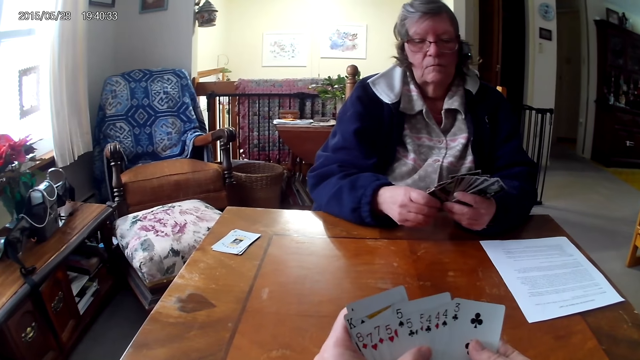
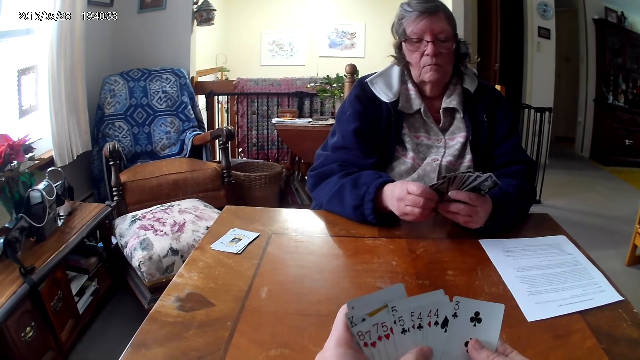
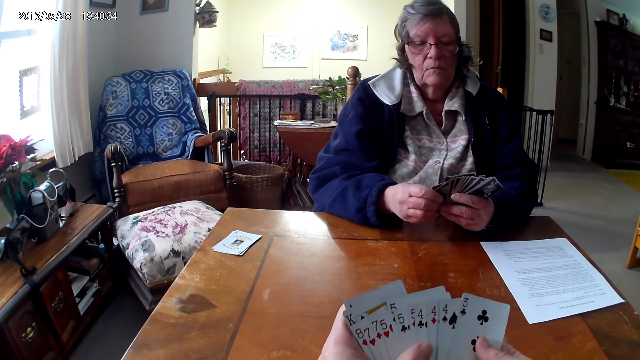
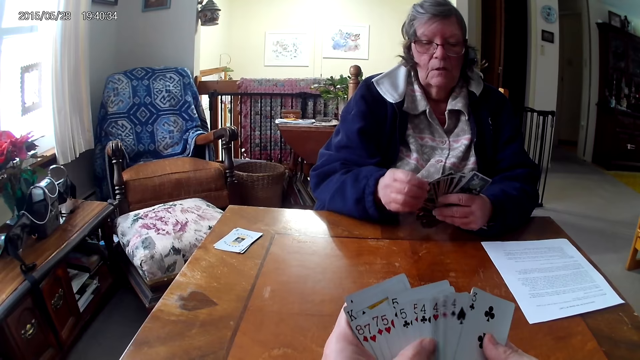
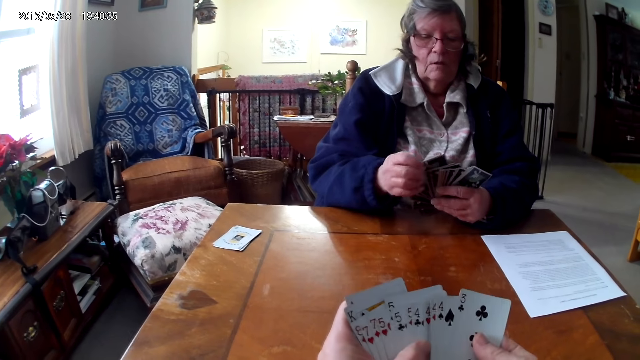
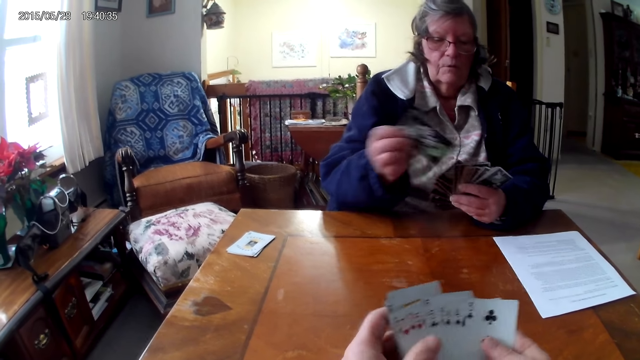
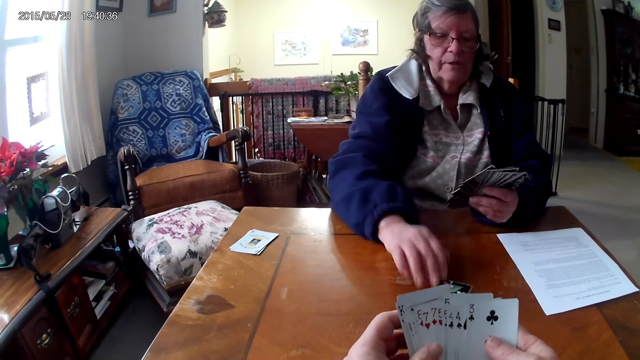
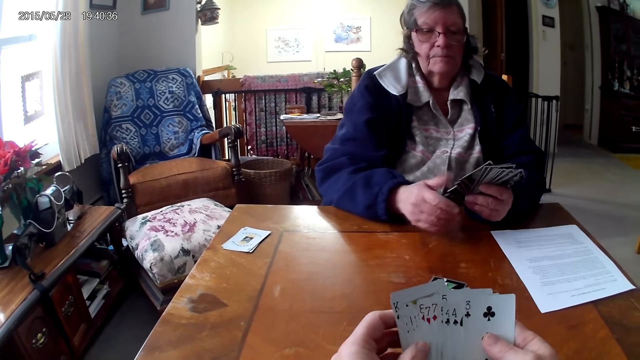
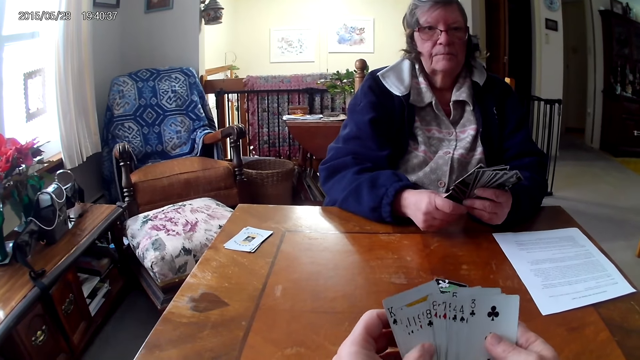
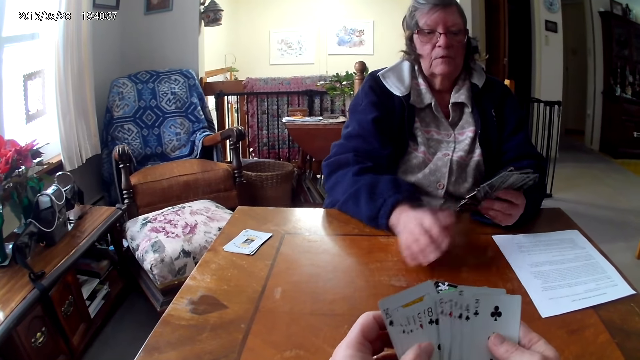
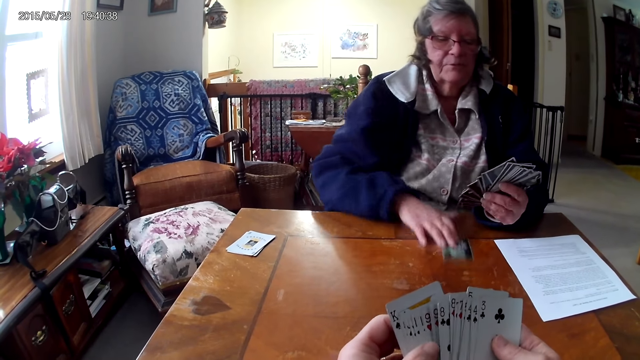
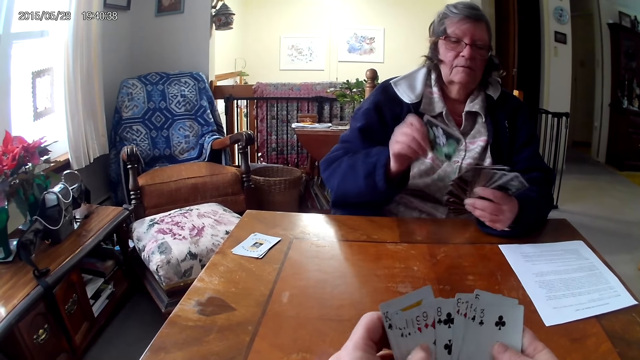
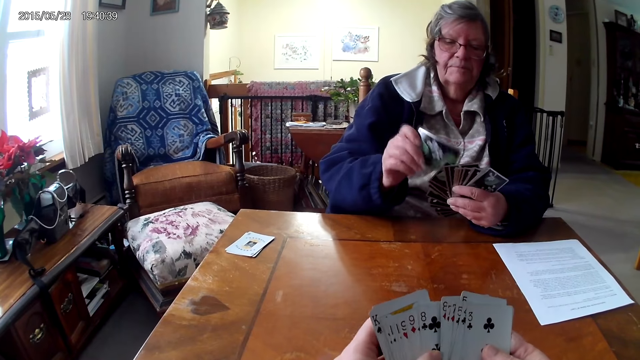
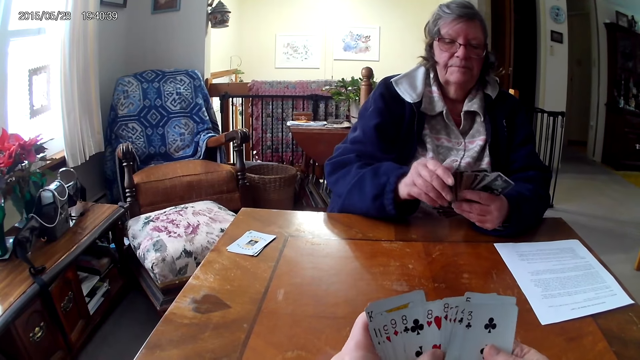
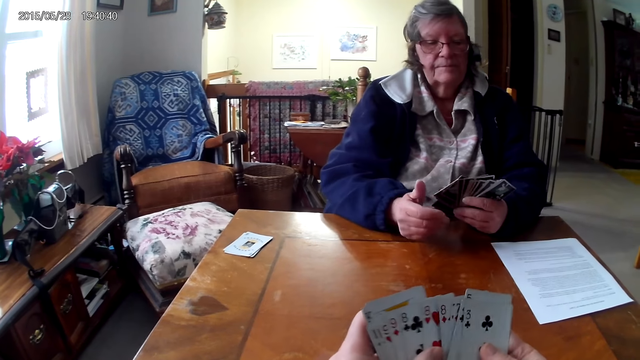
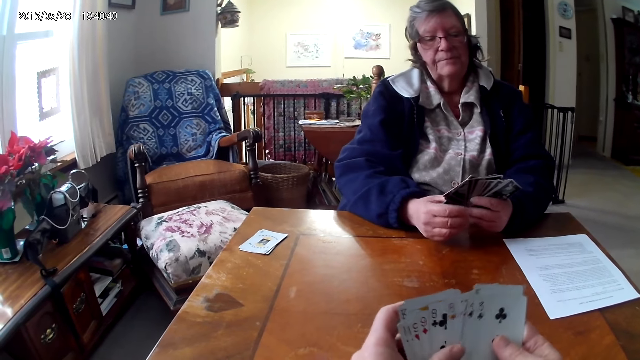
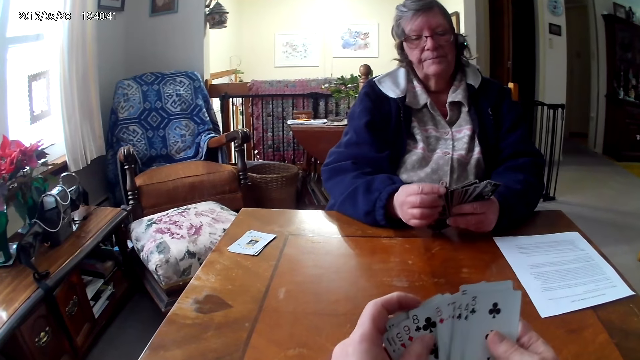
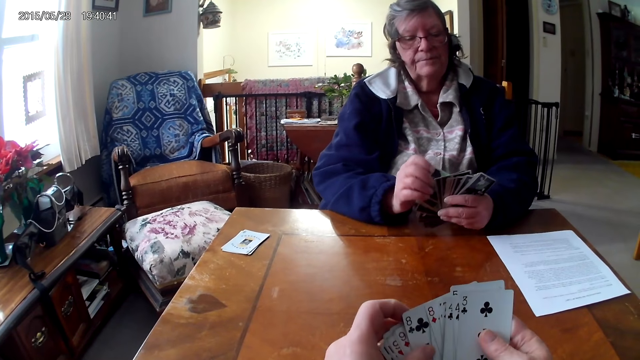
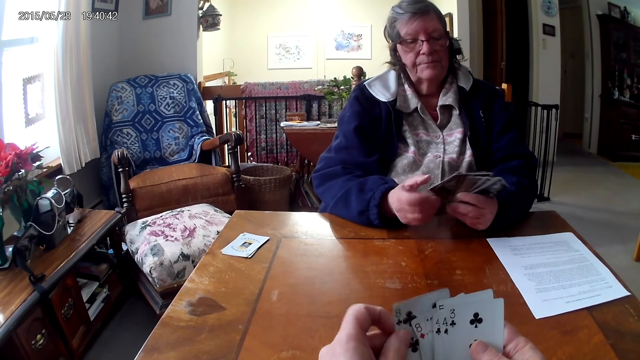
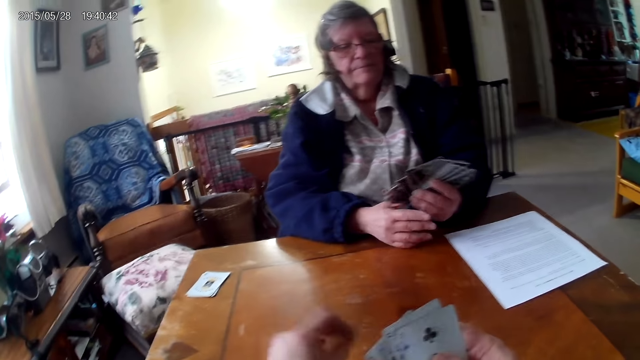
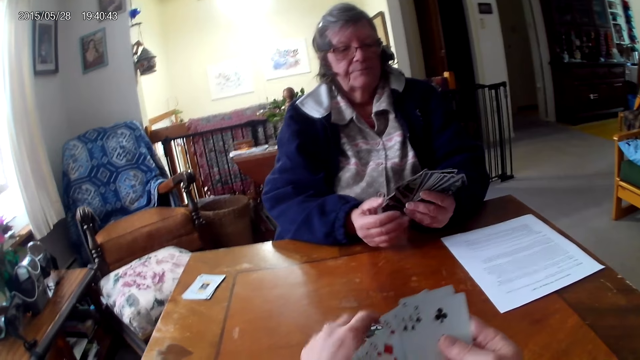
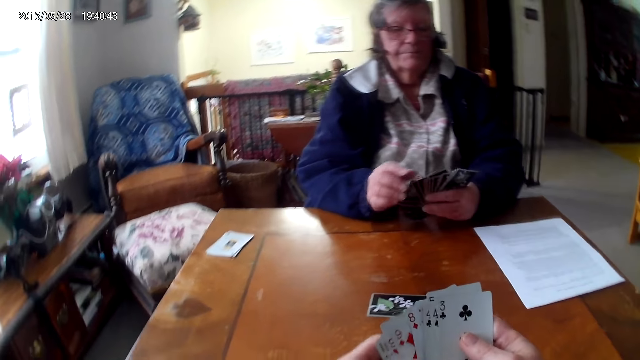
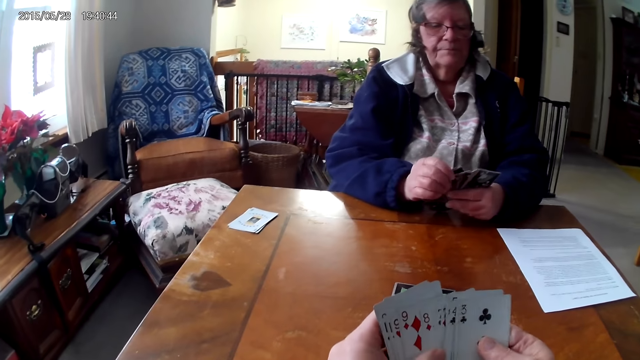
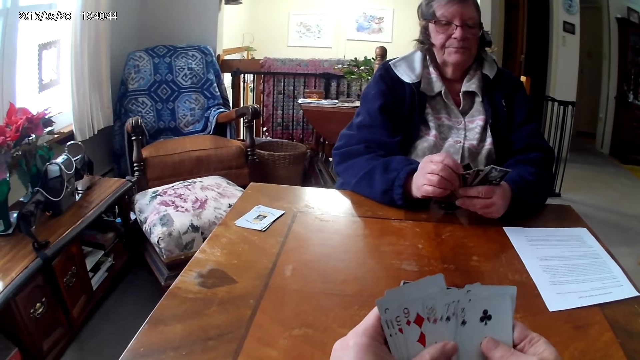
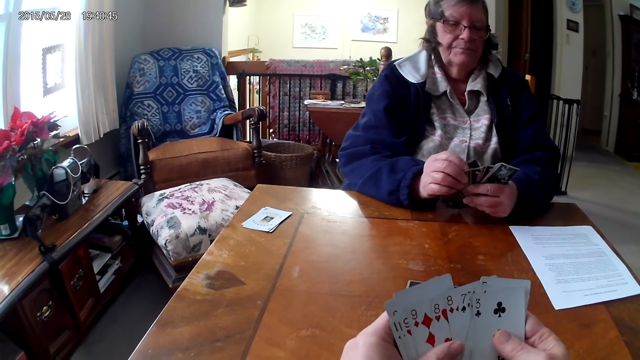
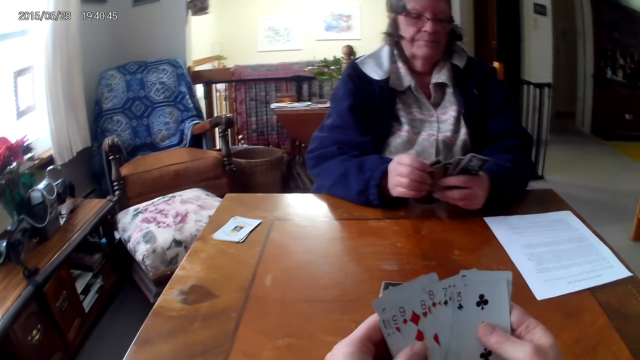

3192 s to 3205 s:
The woman puts a card on the table and picks up the cards from the table. The camera wearer puts the cards on the table.

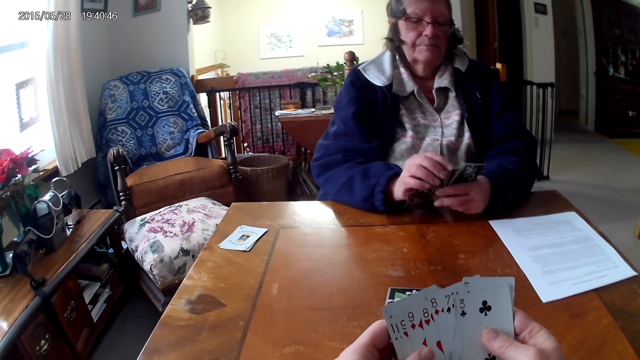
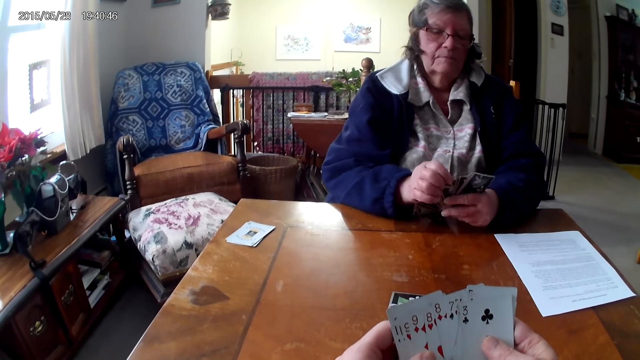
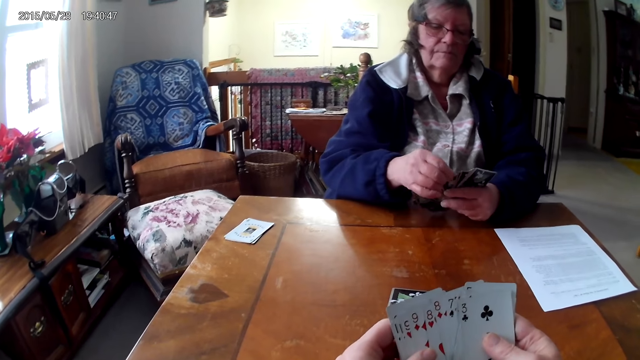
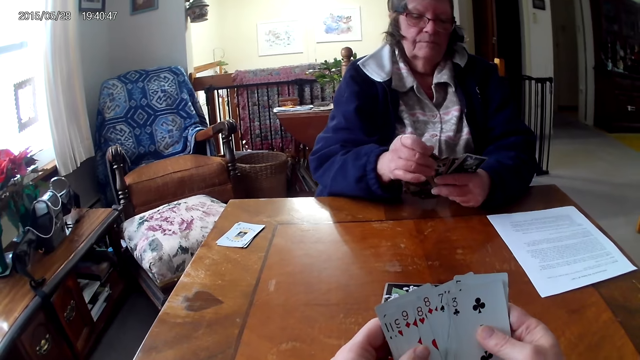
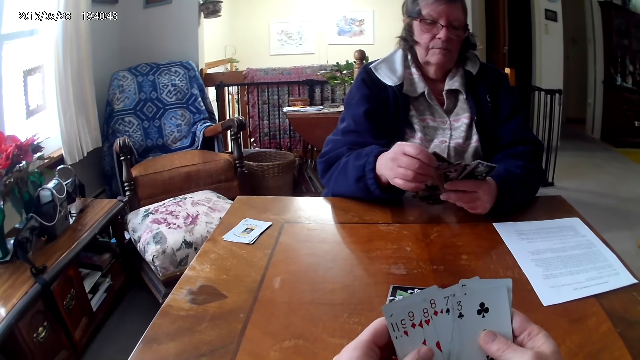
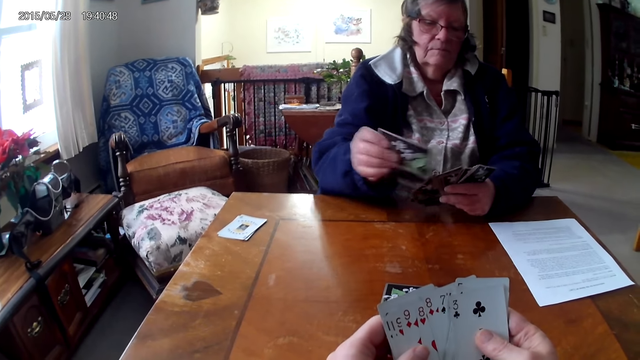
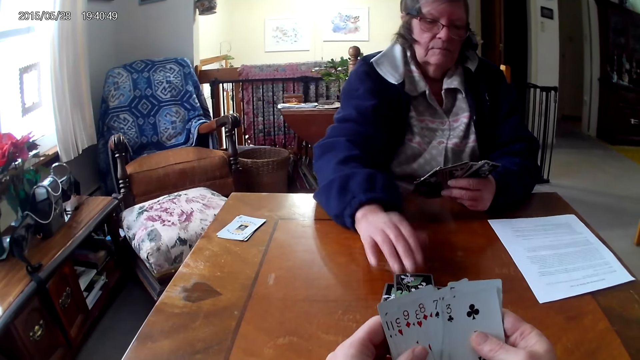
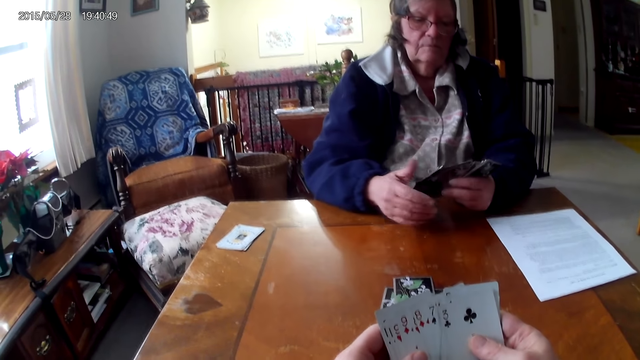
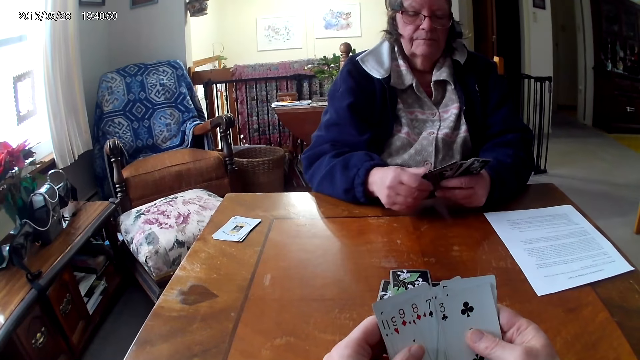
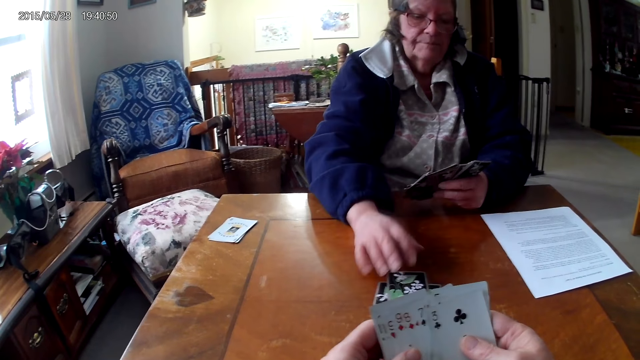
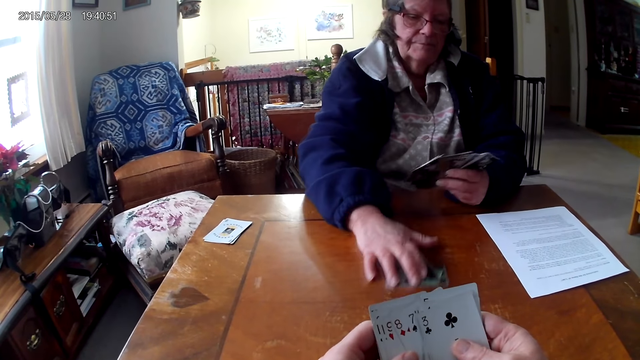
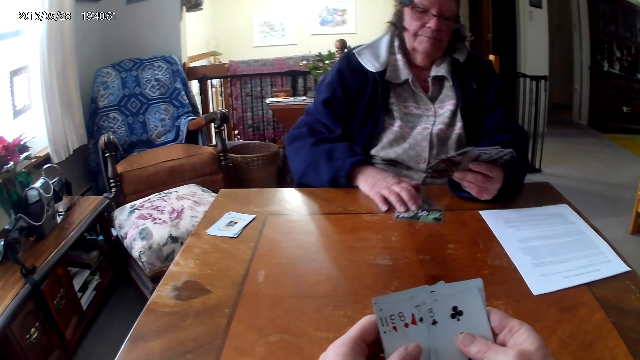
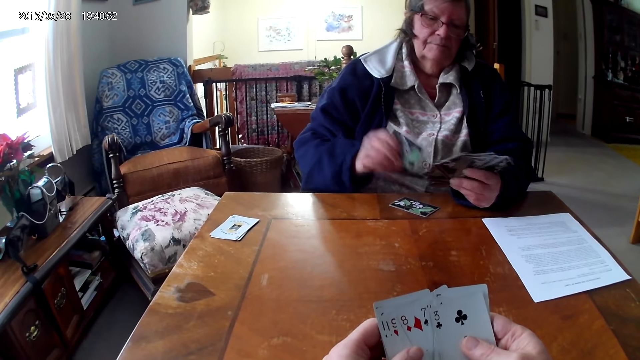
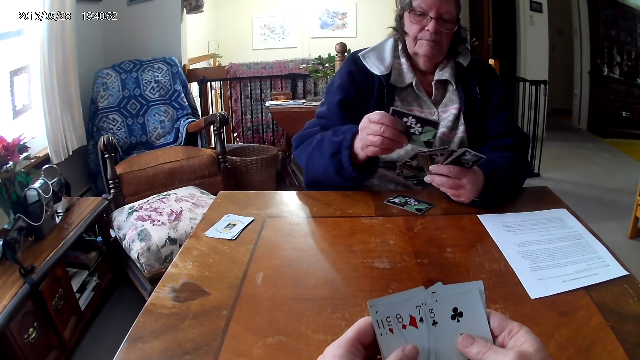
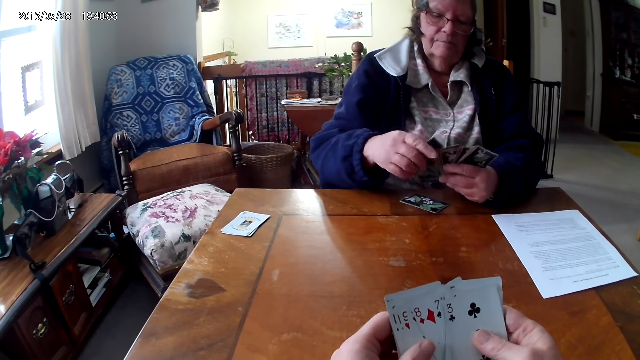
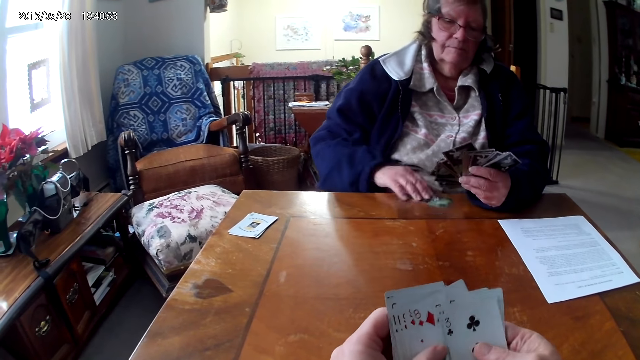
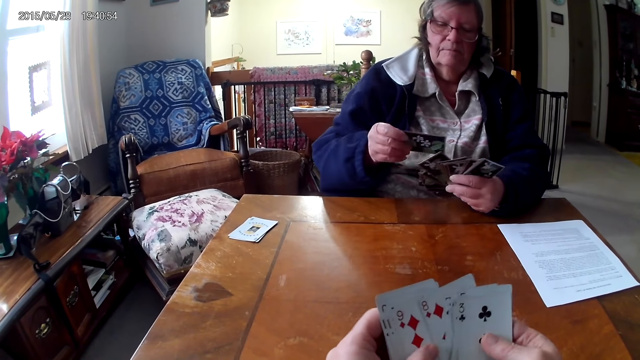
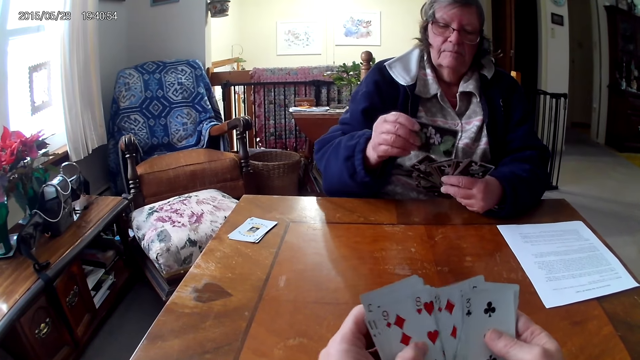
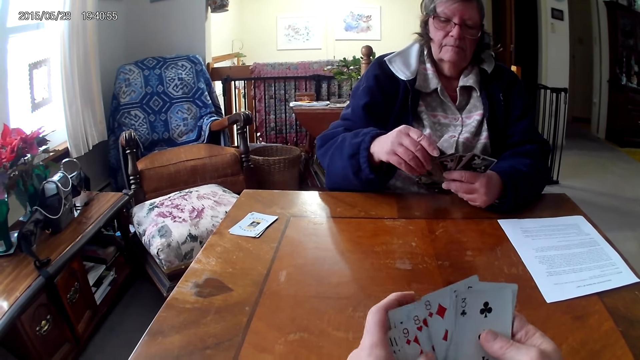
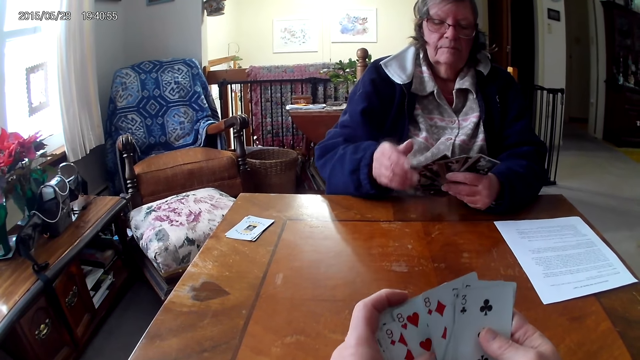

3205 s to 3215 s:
The woman puts a card on the table and picks up the cards from the table.
